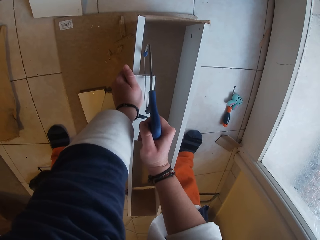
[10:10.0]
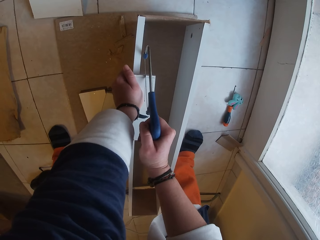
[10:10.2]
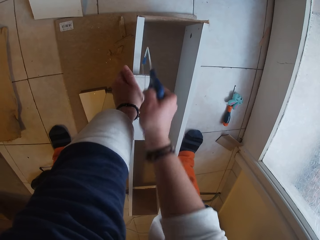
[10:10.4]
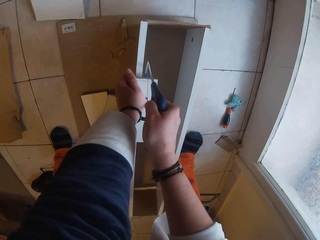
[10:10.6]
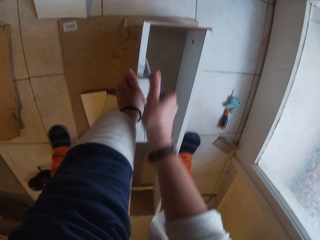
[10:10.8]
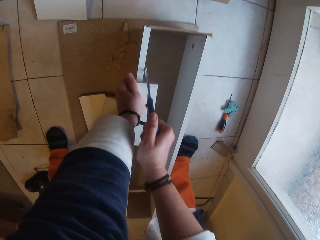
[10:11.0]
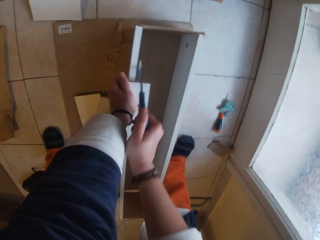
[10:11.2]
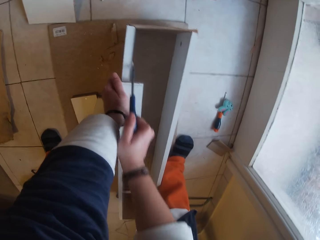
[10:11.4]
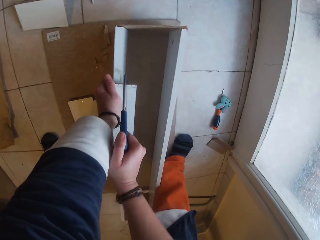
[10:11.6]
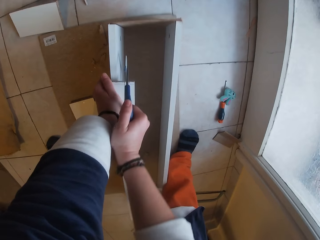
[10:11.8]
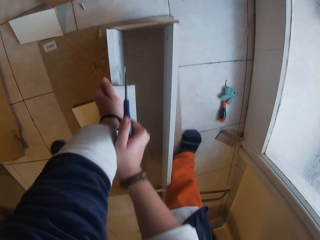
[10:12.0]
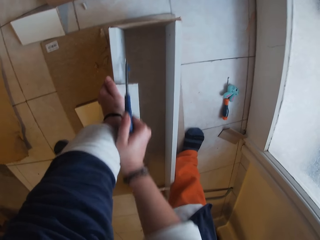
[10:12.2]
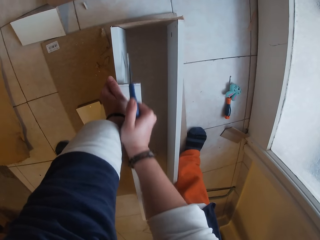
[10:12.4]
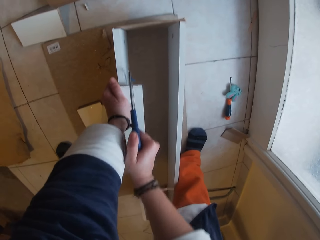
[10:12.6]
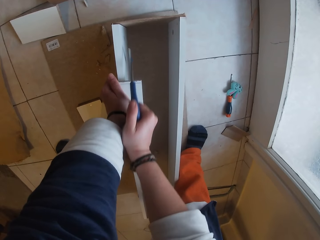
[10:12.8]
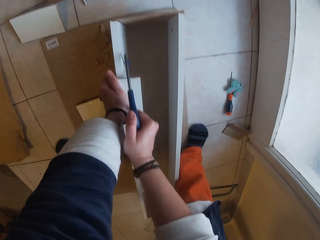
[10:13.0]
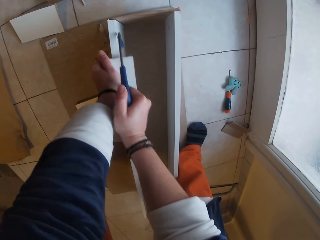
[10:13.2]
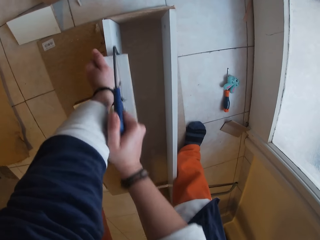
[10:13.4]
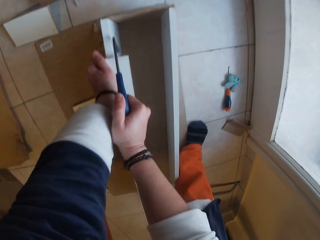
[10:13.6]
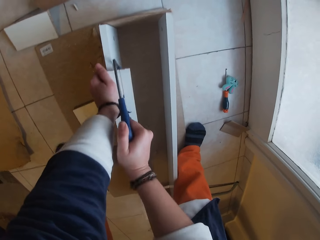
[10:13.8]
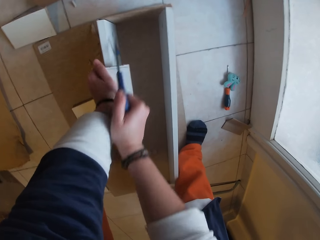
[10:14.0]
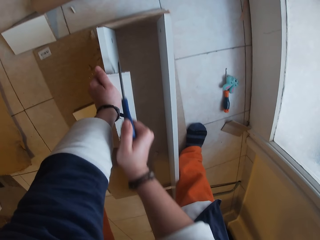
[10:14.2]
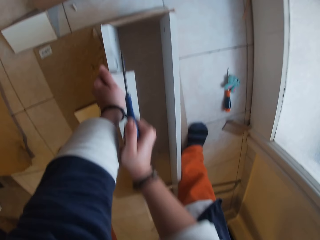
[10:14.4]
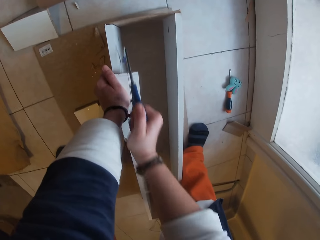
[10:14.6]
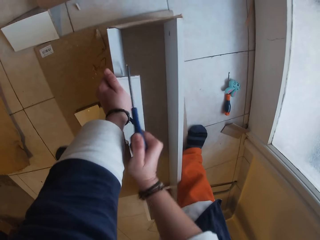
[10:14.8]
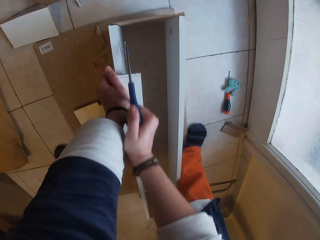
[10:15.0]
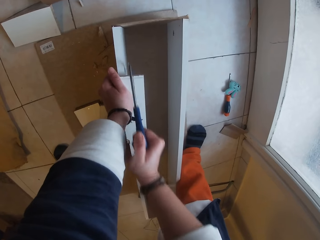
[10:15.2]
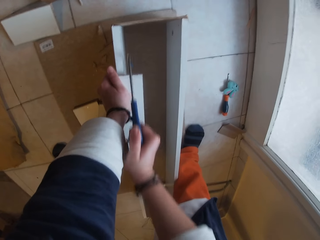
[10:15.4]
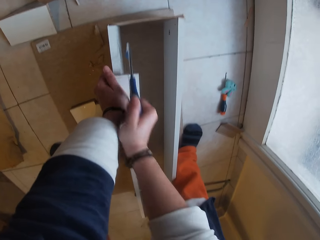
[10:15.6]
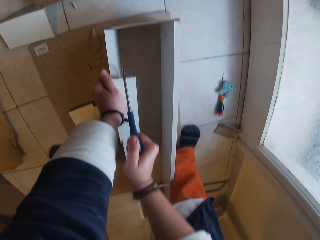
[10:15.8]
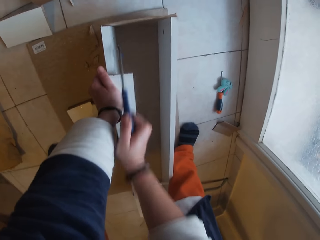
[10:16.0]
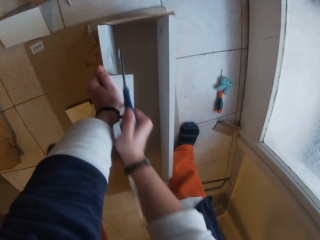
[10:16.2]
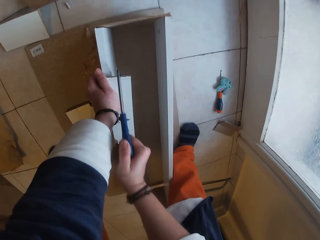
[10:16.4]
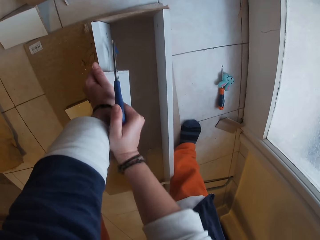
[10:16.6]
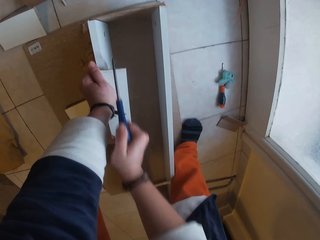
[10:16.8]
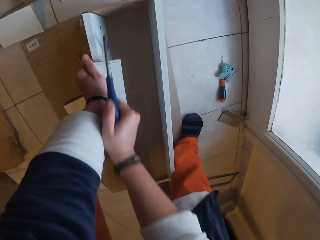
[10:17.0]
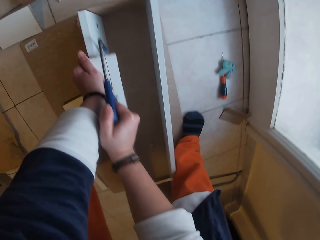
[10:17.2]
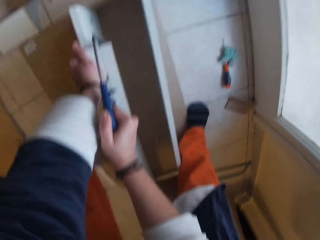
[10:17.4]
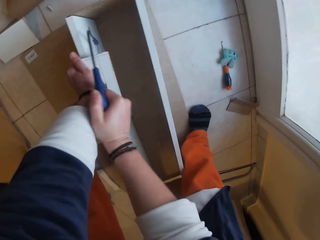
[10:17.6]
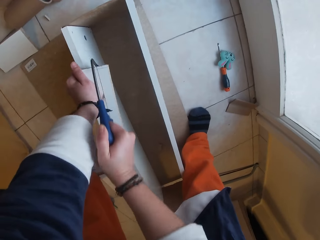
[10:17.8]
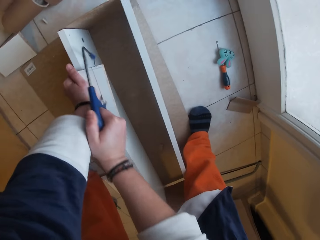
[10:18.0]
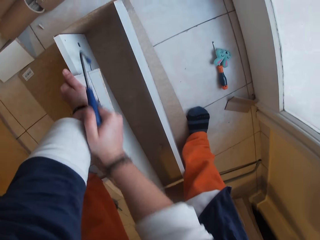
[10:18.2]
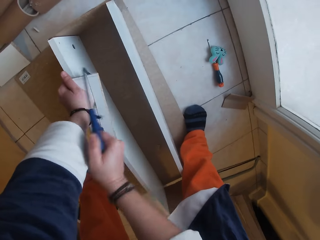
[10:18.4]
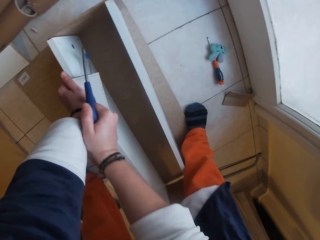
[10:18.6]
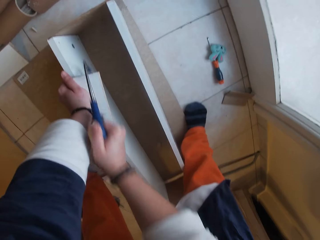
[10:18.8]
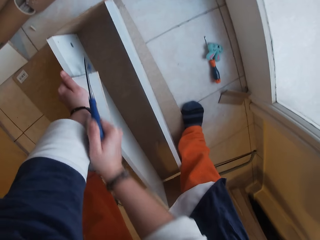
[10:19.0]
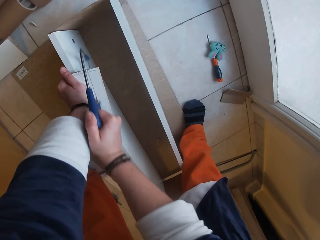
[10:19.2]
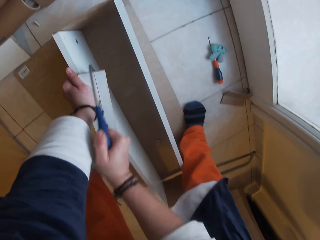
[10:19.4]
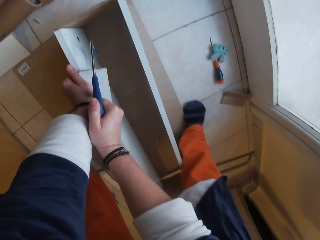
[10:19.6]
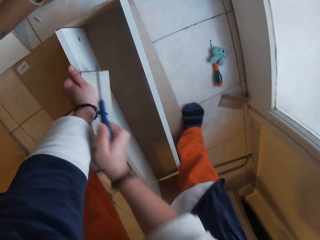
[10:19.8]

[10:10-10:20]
The camera wearer cuts the piece of wood in her left hand on the wood box on the floor with the hacksaw in her right hand.

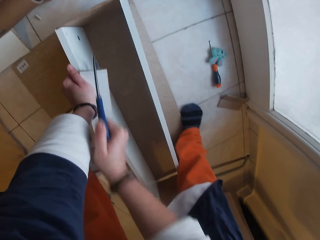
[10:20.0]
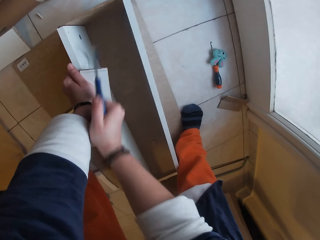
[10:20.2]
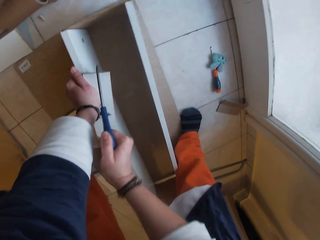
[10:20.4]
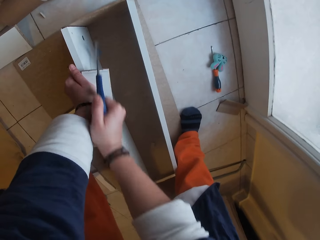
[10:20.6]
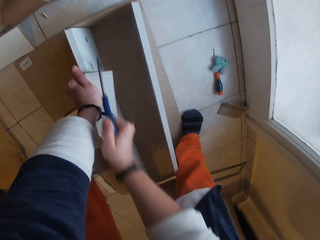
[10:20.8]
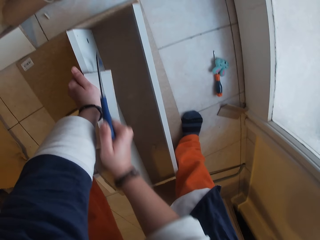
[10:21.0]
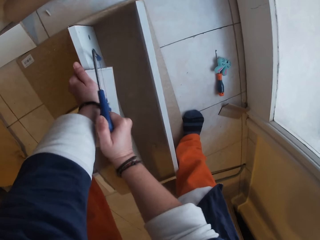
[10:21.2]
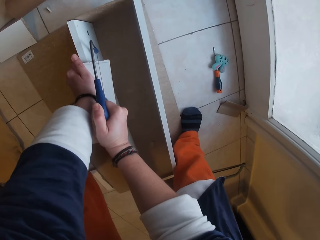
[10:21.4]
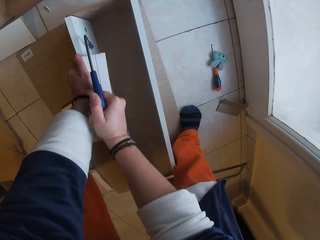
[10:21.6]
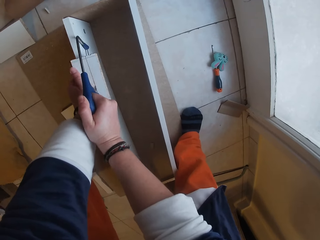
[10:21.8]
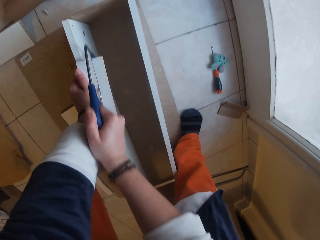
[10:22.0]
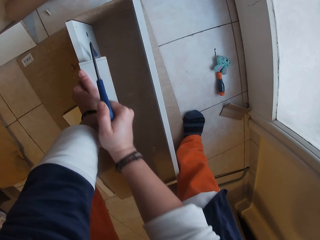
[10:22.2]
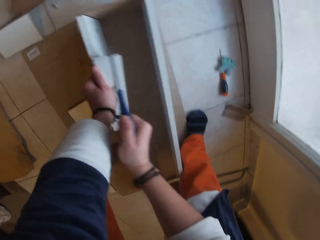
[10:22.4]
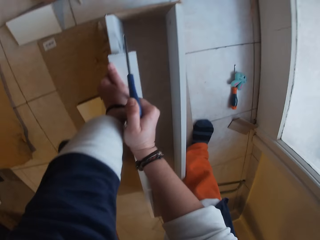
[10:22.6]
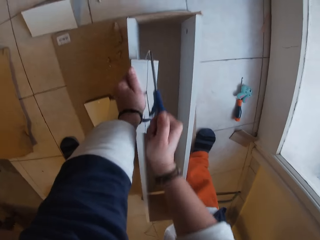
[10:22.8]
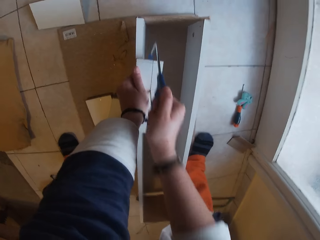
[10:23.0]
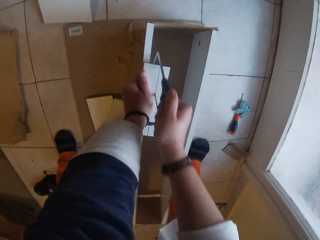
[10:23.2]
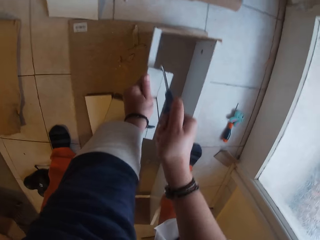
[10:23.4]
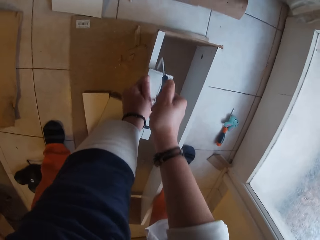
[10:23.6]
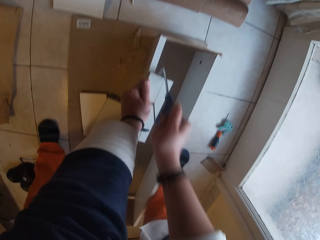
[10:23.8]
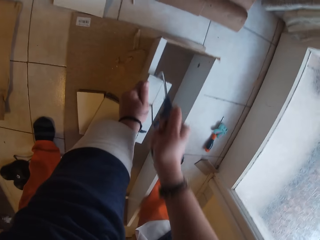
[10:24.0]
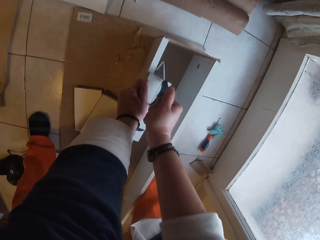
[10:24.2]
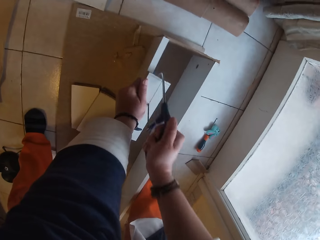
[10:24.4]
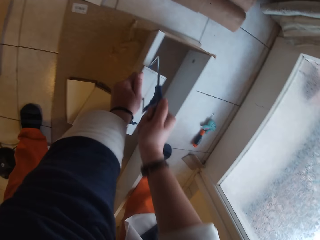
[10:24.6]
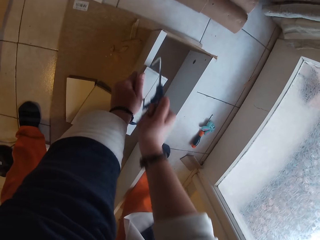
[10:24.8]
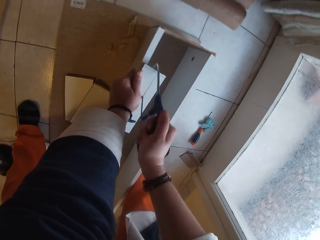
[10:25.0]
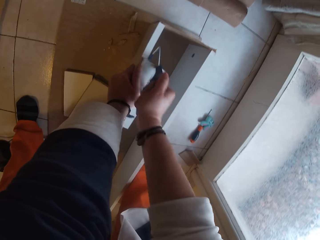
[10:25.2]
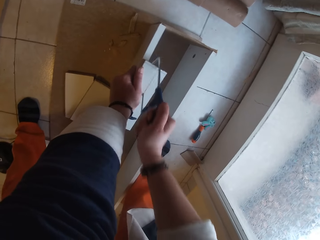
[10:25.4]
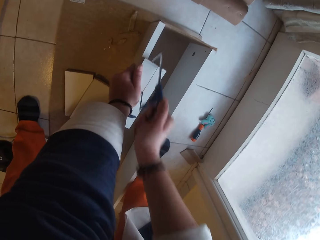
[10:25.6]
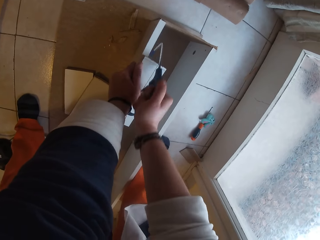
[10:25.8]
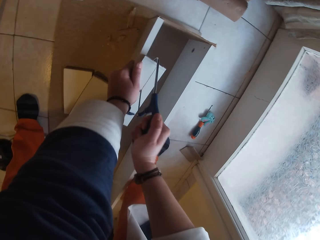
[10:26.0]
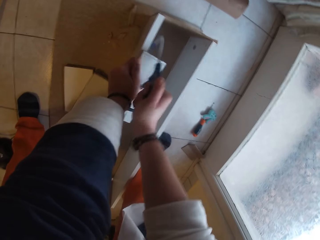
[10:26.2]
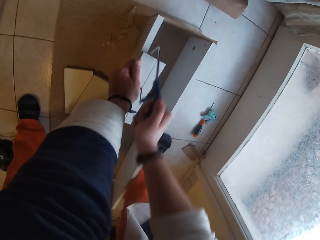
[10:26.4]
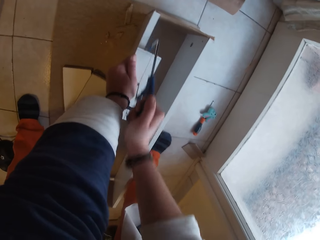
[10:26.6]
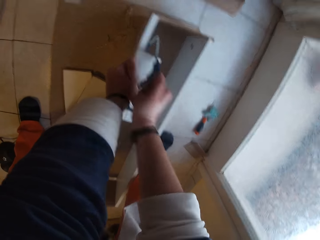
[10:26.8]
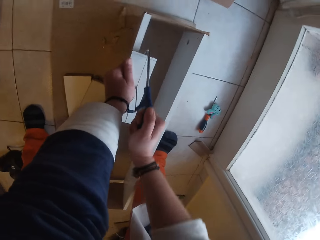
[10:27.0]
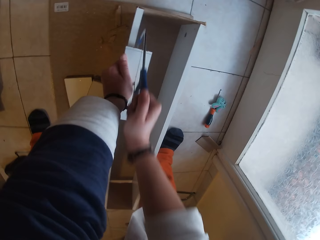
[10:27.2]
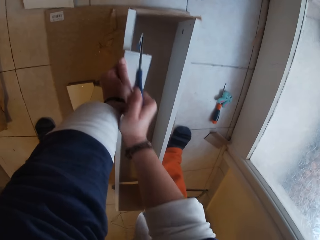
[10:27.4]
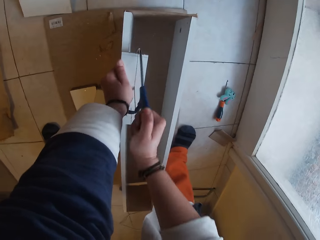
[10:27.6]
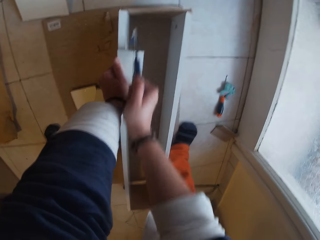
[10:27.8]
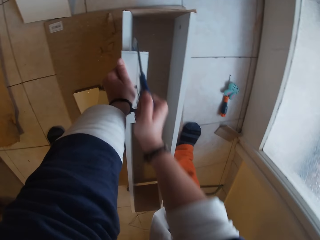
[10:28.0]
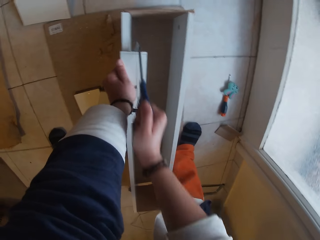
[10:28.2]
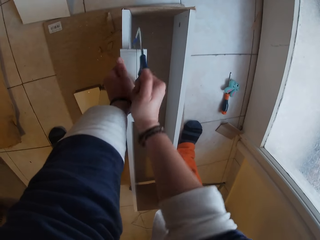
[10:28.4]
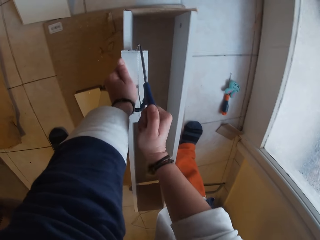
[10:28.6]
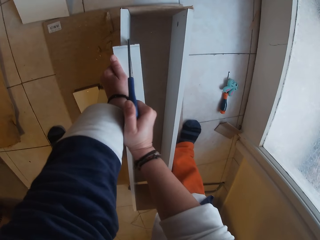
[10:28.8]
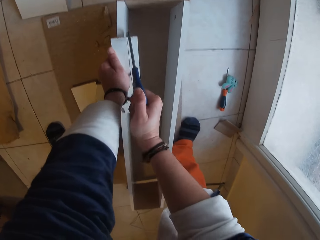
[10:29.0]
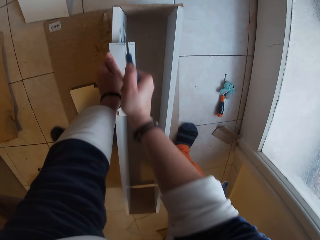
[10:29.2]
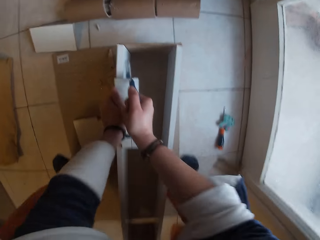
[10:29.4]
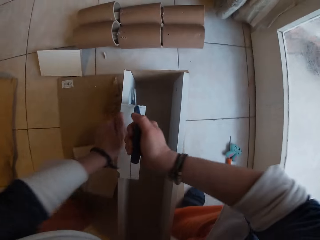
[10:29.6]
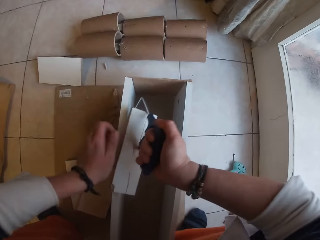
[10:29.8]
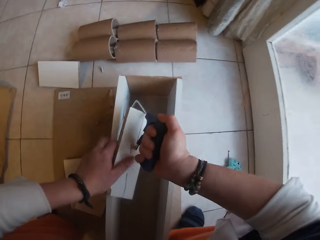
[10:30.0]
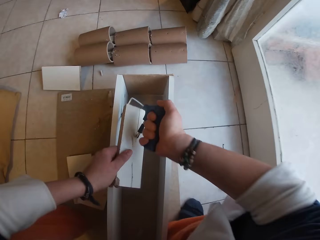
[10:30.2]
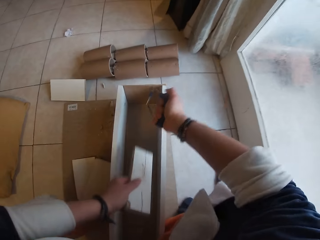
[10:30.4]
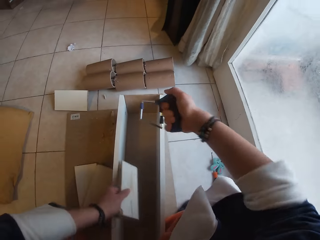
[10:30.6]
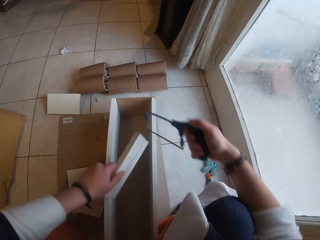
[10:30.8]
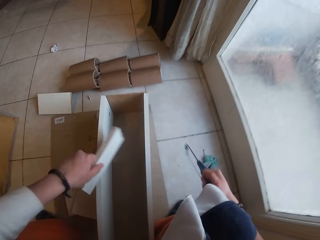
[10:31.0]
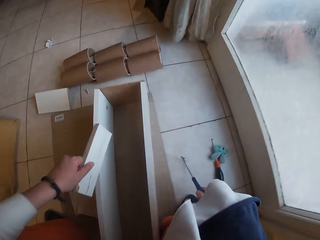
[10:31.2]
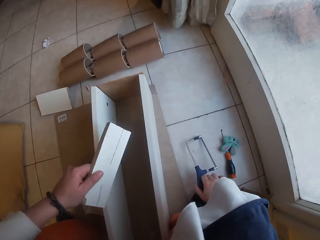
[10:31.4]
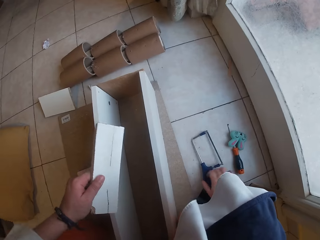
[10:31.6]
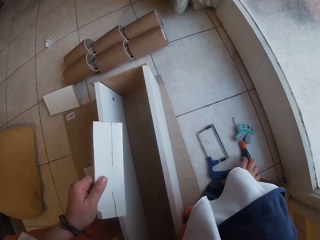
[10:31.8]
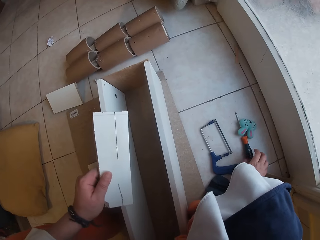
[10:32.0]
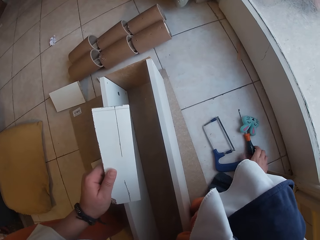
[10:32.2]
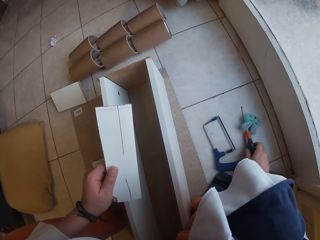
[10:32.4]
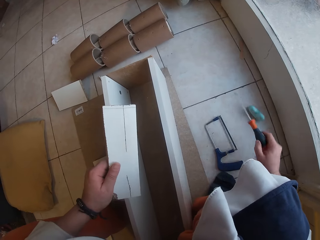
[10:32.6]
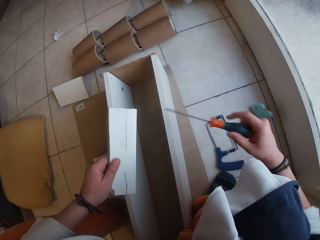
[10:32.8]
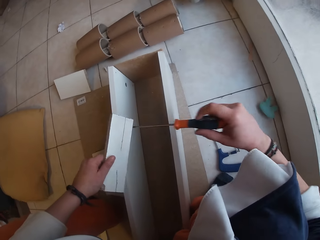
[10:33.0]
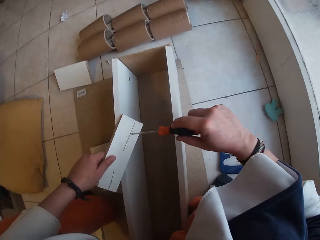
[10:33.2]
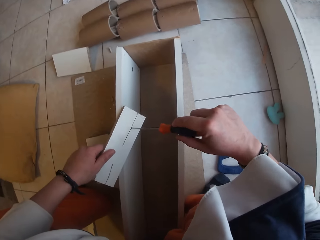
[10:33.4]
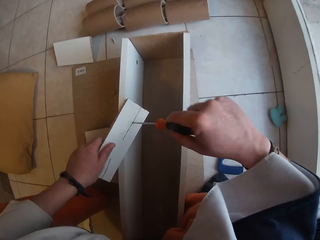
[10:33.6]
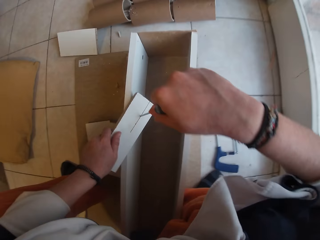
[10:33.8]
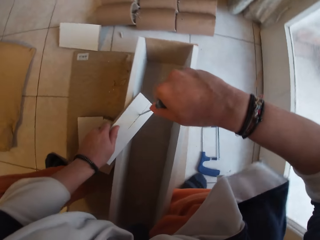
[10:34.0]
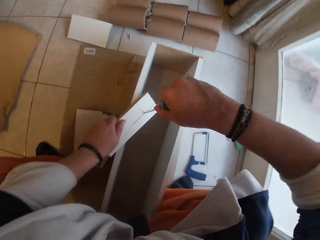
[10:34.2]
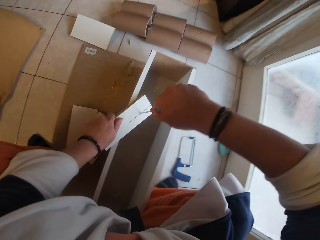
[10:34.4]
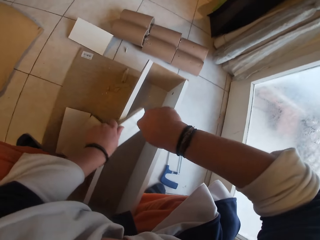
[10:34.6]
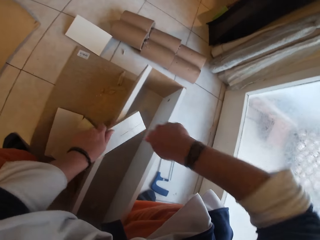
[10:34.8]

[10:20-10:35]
The camera wearer readjusts her left hand on the piece of wood on the wood box on the floor. She cuts the piece of wood in her left hand on the wood box on the floor with the hacksaw in her right hand. She removes her left hand from the piece of wood on the wood box on the floor. She places her left hand on the piece of wood. She pulls the hacksaw in her right hand from the piece of wood on the wood box on the floor. She bangs the piece of wood in her left hand on the wood box on the floor with her left hand. She lifts the wood. She drops the hacksaw in her right hand on the floor. She picks up a screwdriver on the floor with her right hand. She places the piece of wood in her left hand on the wood box on the floor. She drives the screwdriver in her right hand into the cut hole in the piece of wood in her left hand on the wood box on the floor.
